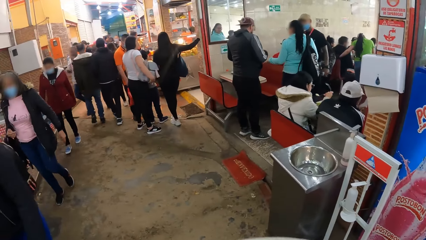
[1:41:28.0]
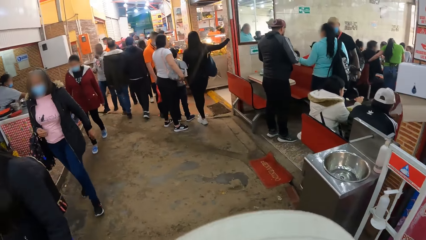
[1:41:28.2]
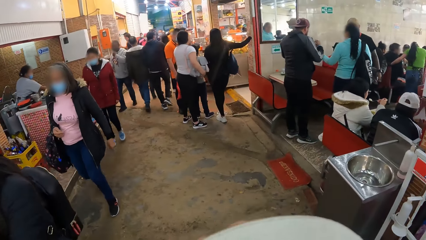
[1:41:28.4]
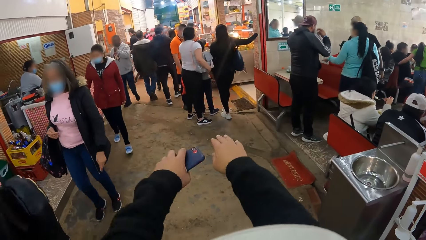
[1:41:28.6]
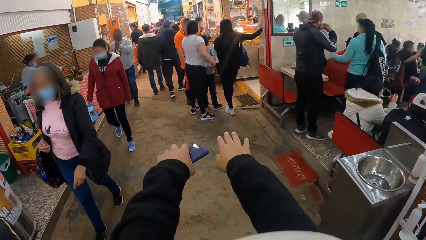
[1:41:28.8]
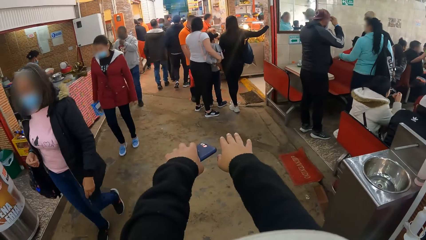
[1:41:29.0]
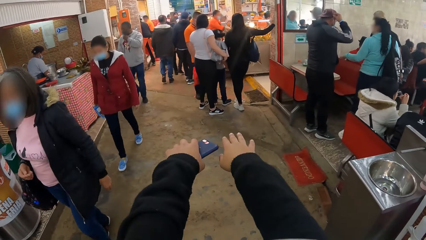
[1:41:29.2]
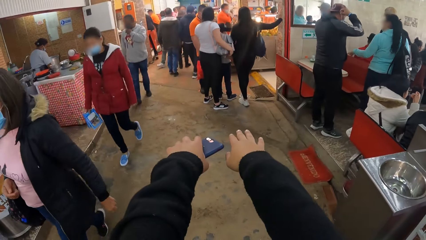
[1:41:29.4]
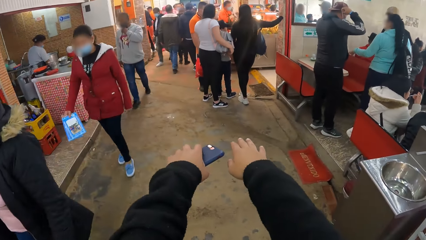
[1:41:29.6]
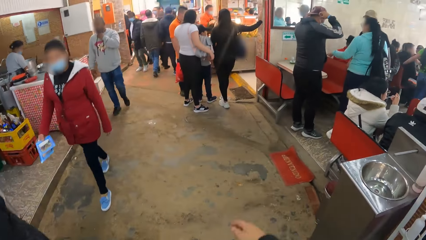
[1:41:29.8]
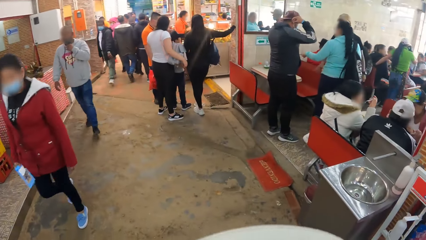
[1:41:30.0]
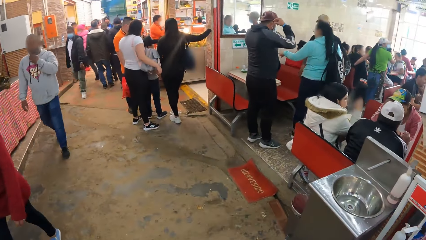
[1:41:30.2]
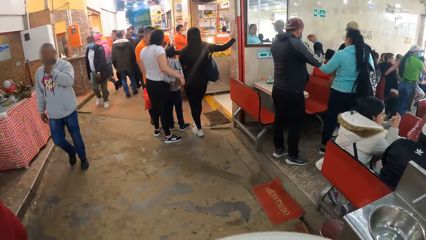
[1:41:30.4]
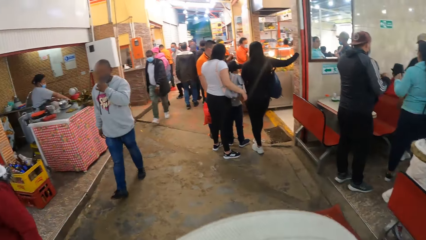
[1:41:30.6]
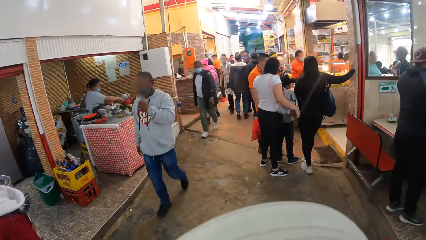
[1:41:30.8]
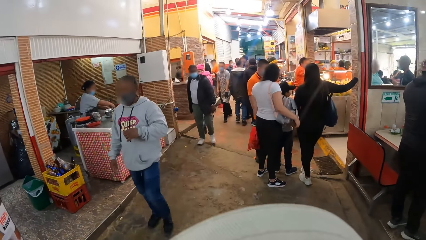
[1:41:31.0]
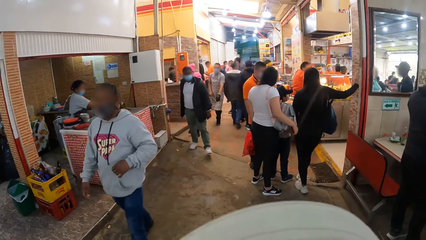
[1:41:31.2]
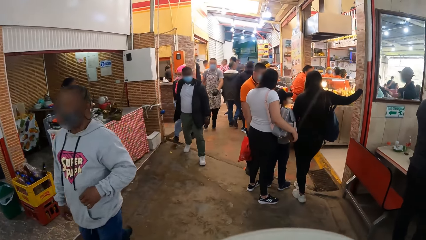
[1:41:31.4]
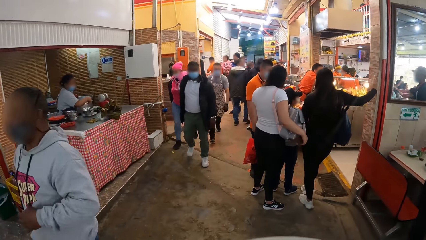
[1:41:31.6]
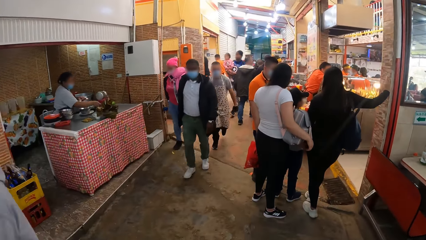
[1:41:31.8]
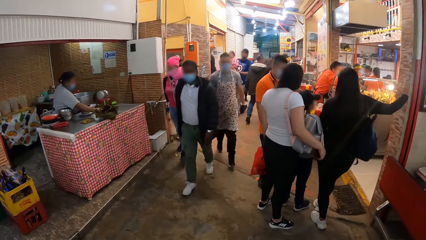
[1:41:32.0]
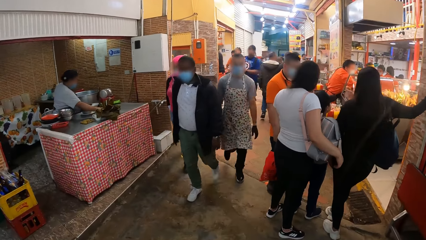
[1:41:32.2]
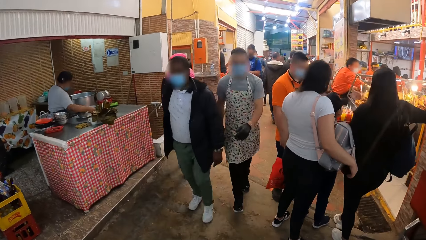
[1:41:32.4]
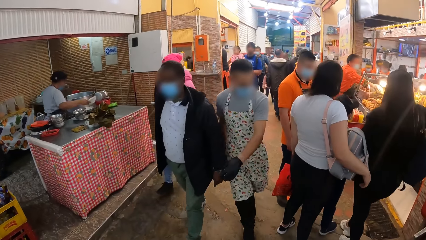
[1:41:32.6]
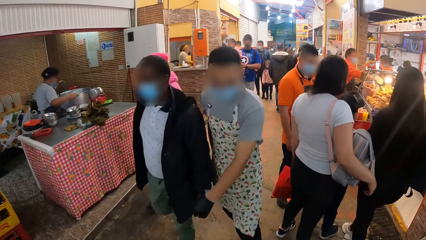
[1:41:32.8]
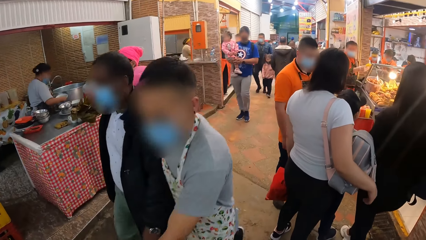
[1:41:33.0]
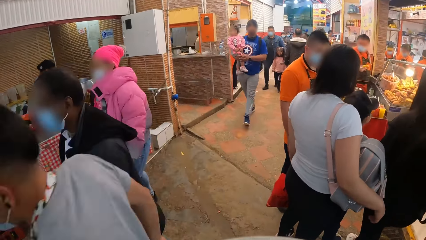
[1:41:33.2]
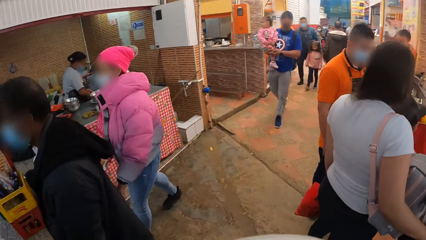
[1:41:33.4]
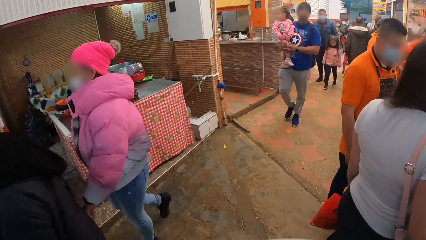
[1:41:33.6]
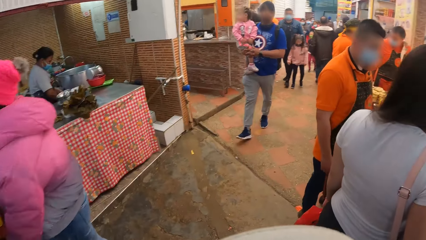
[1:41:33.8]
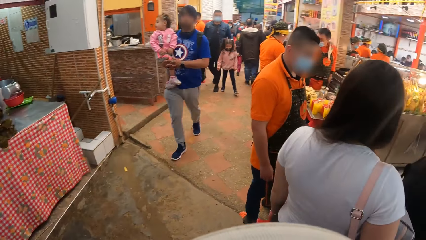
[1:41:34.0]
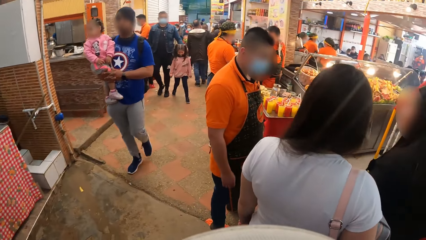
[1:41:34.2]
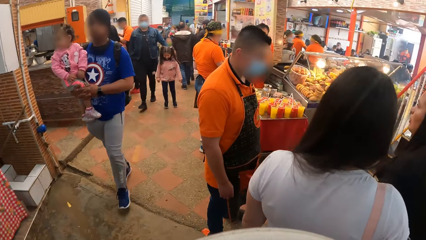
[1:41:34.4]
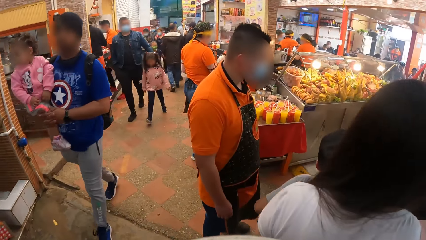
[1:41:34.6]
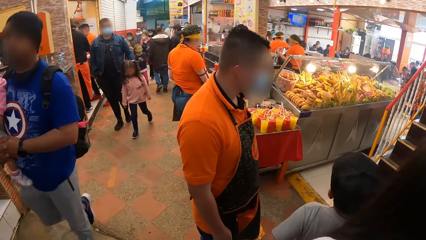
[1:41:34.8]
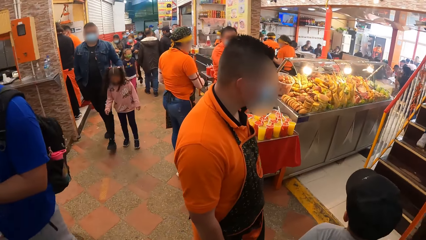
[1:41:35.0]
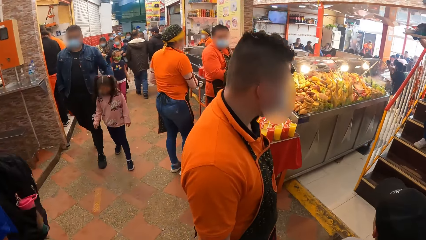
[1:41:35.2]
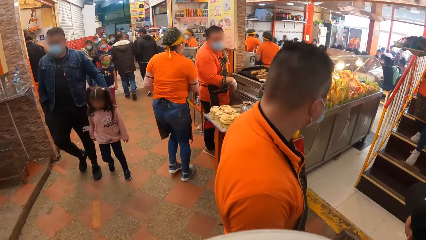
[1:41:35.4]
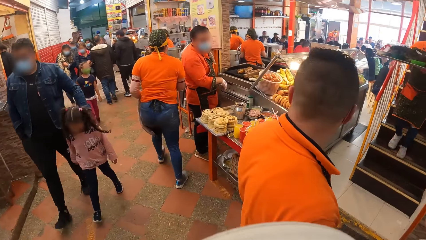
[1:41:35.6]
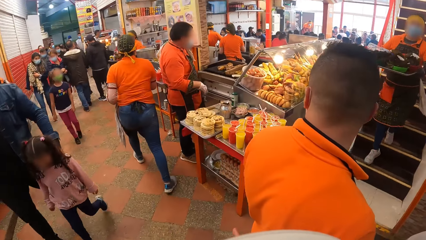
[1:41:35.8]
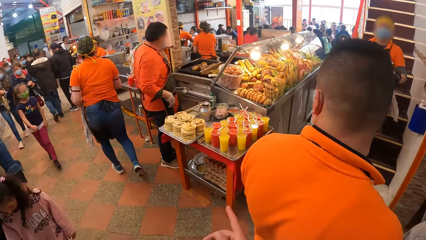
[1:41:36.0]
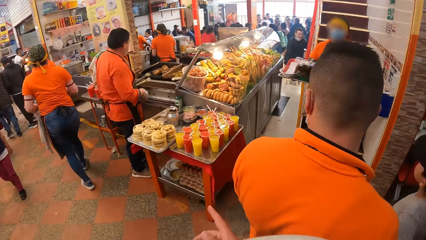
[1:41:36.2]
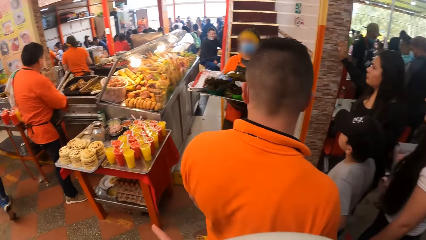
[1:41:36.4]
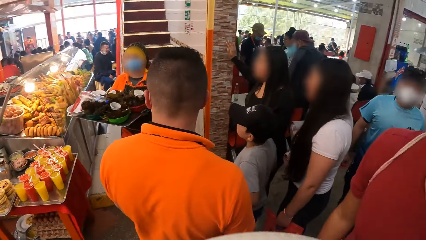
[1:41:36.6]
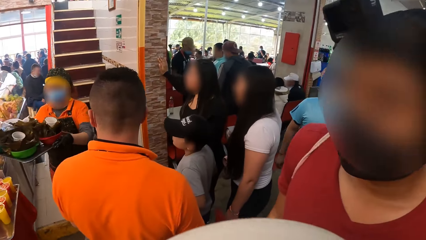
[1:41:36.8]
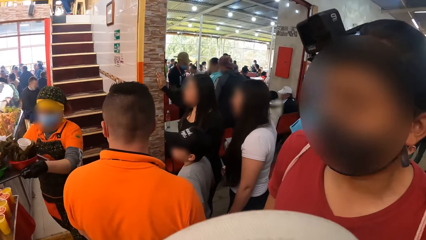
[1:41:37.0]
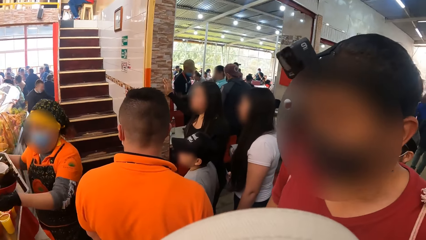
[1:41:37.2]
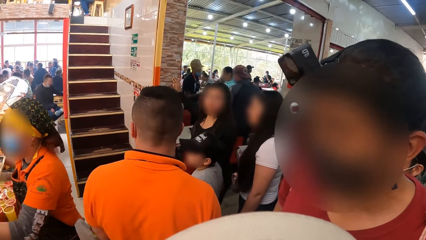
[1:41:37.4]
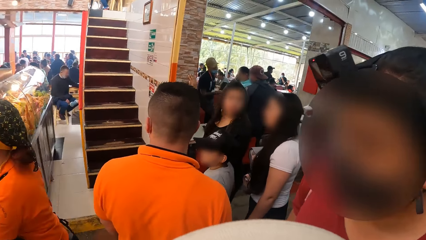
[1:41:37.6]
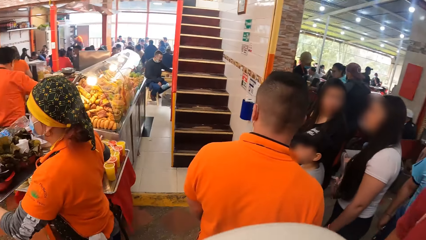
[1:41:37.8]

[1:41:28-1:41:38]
The camera wearer moves around.

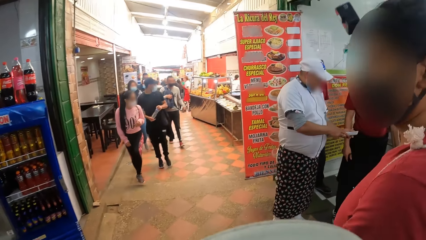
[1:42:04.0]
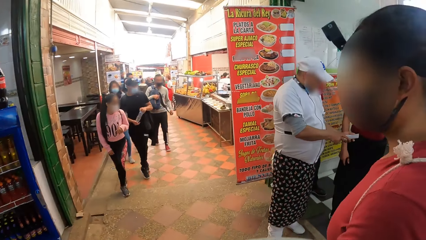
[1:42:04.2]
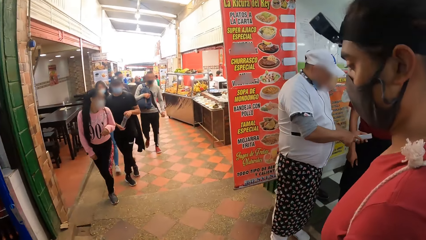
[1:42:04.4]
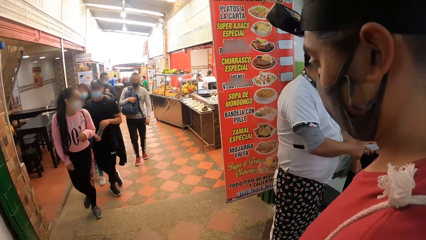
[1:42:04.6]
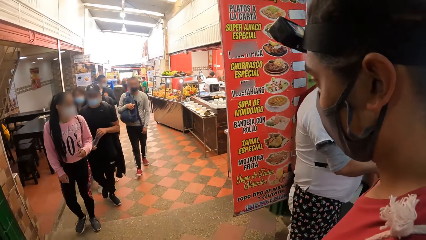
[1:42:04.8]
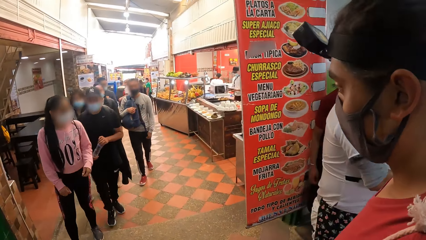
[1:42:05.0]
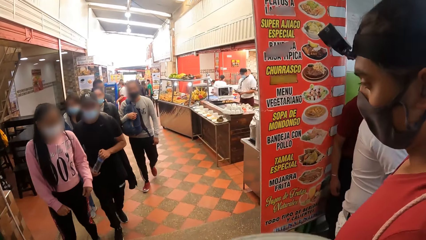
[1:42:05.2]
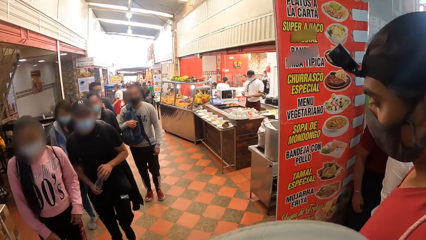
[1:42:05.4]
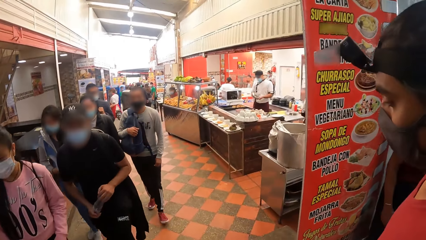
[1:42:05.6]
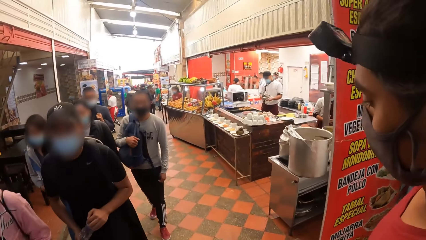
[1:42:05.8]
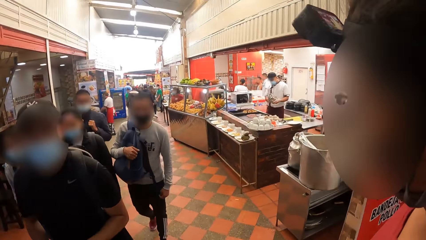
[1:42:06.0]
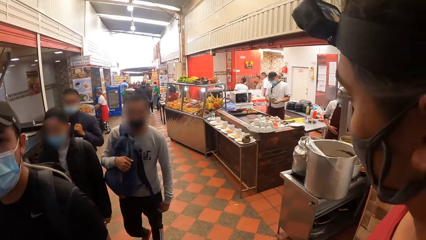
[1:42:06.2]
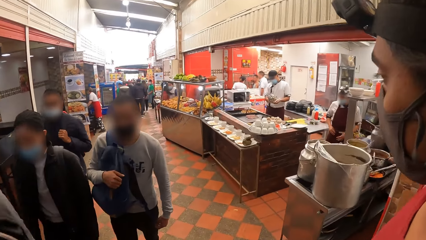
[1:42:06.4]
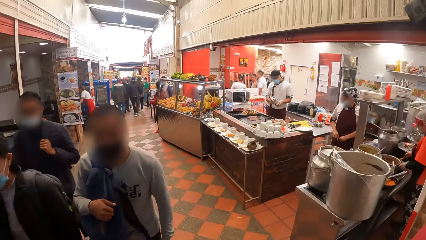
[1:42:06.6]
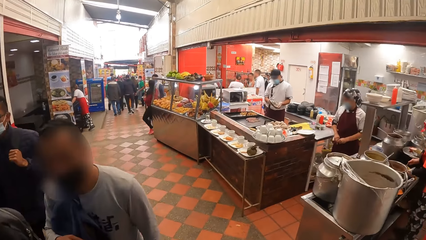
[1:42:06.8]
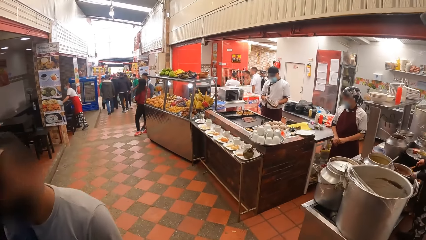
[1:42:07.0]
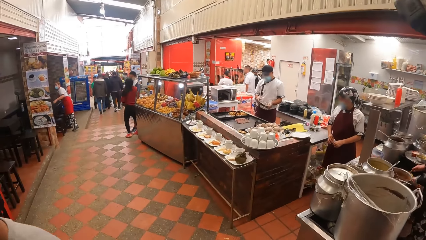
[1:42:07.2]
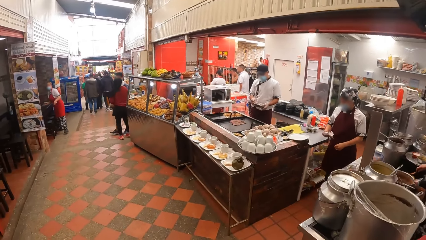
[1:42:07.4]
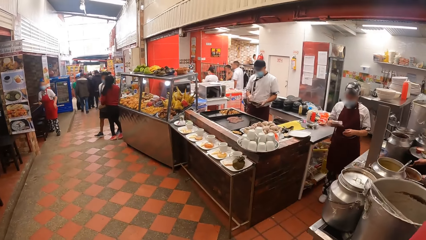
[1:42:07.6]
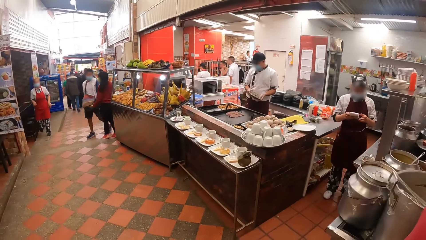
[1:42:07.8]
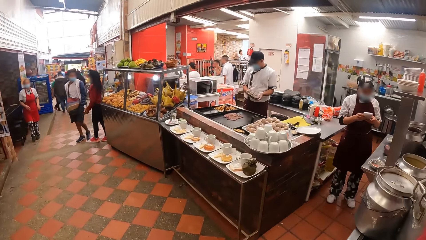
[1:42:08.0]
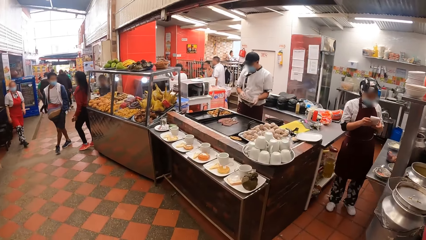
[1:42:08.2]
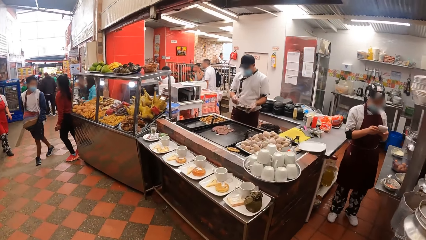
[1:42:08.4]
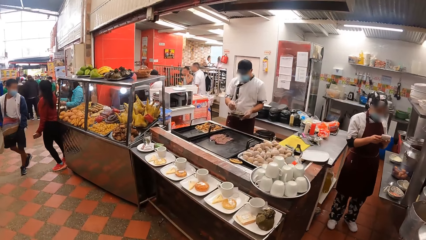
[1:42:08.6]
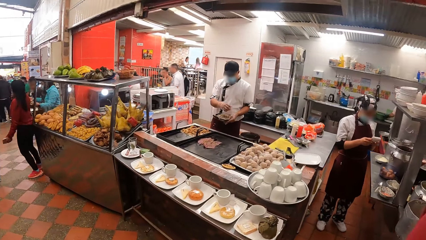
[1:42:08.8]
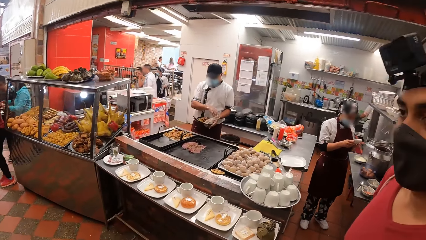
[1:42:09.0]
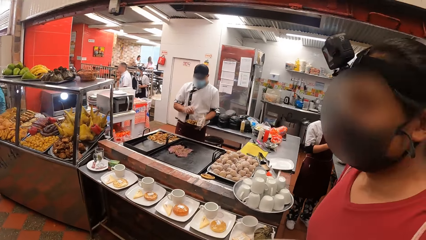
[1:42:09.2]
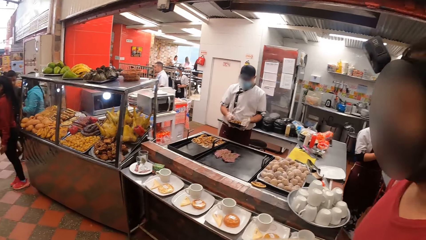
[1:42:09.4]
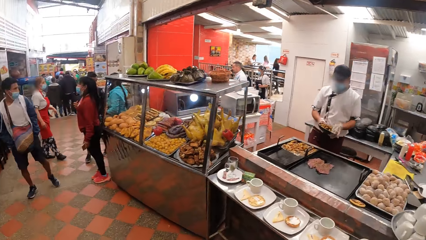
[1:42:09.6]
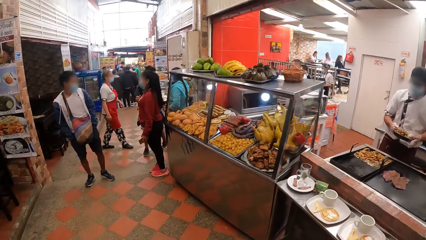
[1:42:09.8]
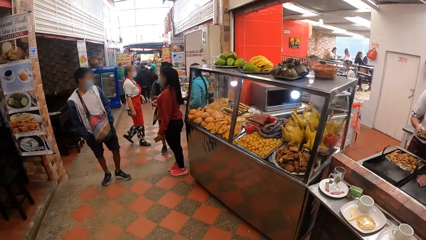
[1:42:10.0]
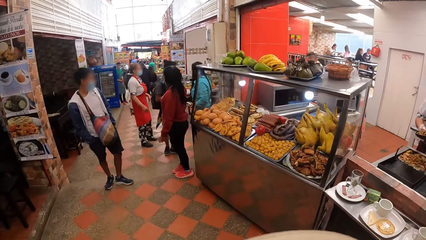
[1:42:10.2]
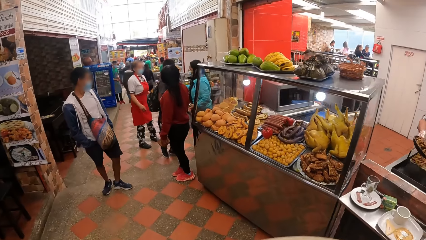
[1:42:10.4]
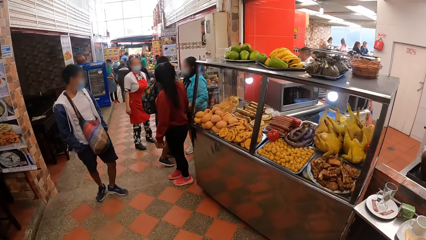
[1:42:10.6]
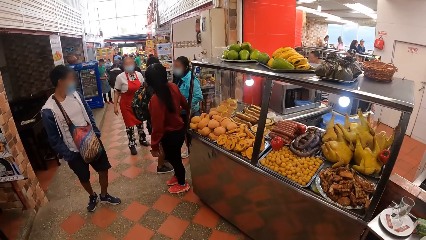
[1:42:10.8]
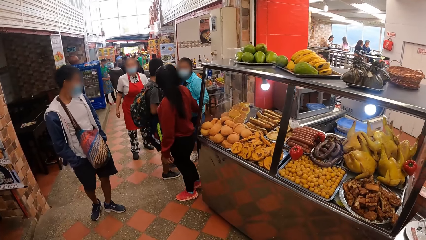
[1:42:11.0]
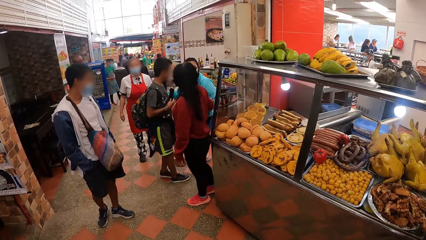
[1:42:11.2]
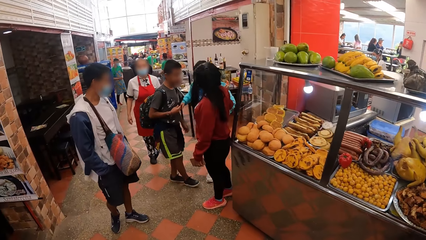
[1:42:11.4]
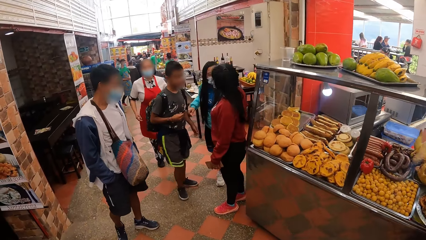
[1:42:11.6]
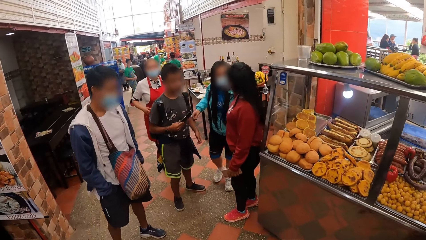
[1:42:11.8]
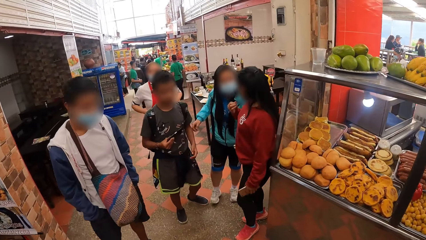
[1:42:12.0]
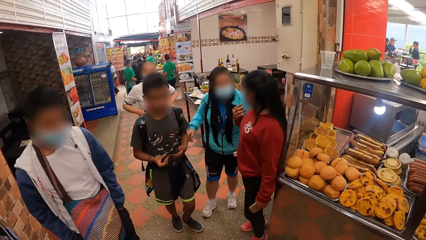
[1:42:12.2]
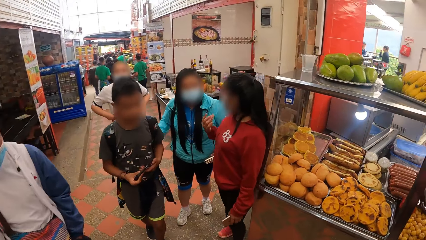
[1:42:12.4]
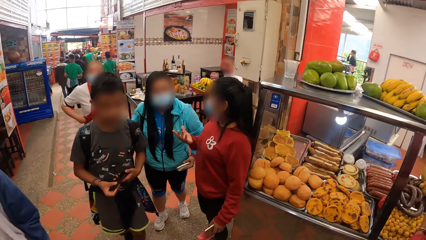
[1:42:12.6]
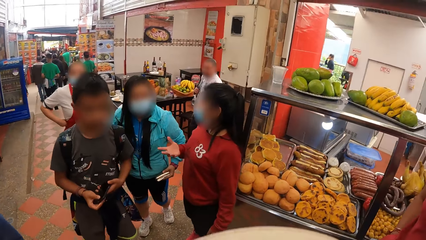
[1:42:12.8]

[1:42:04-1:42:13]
The camera wearer moves around.
